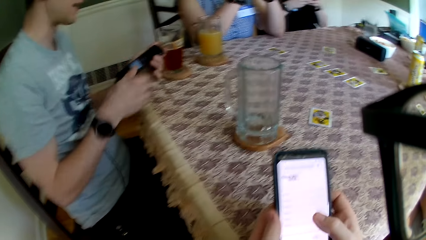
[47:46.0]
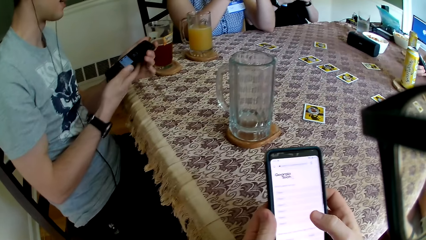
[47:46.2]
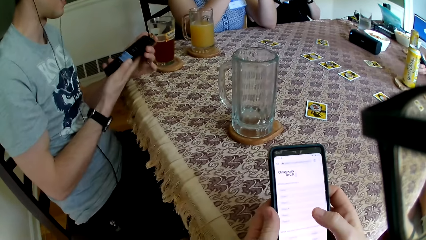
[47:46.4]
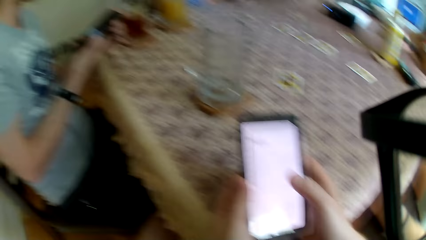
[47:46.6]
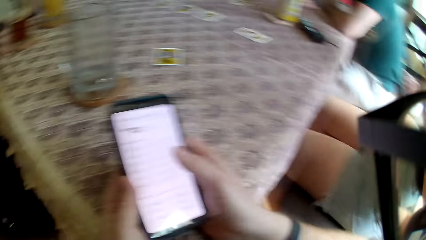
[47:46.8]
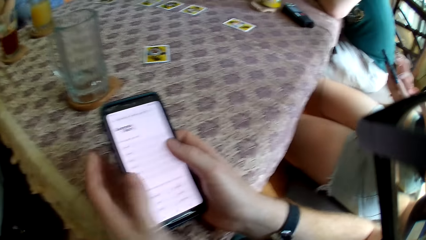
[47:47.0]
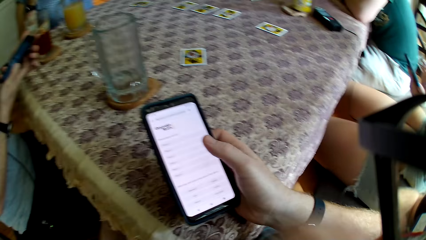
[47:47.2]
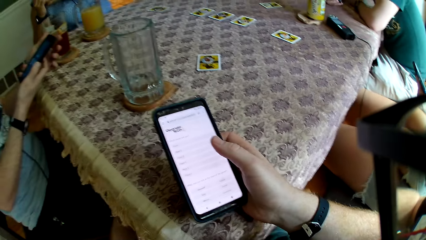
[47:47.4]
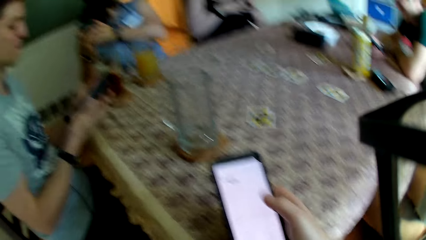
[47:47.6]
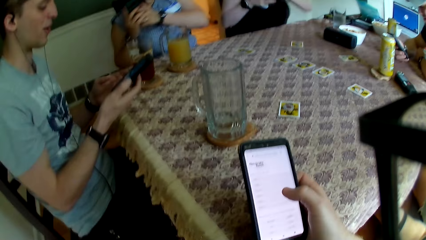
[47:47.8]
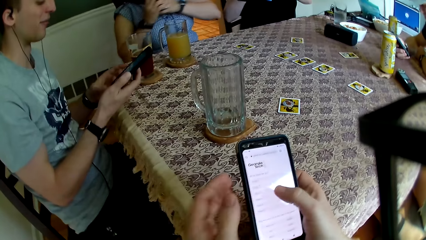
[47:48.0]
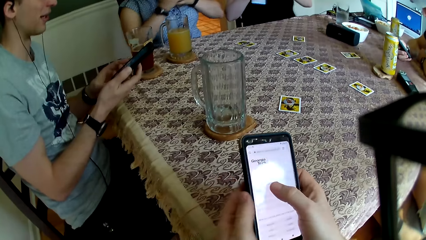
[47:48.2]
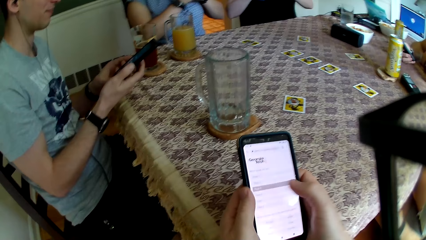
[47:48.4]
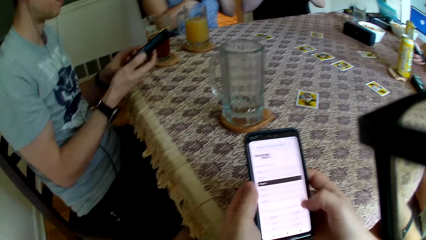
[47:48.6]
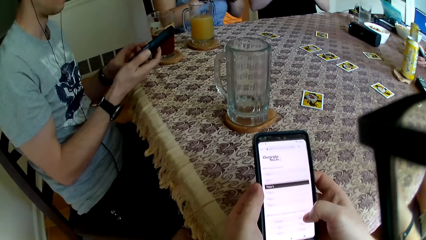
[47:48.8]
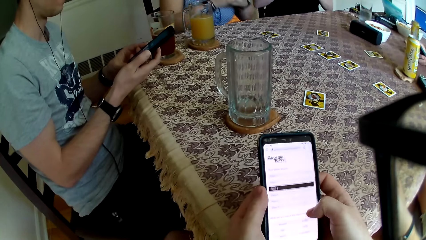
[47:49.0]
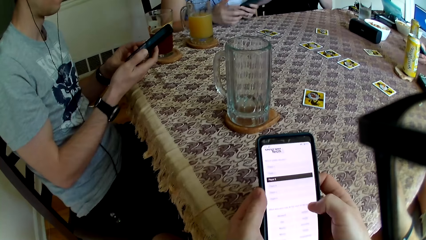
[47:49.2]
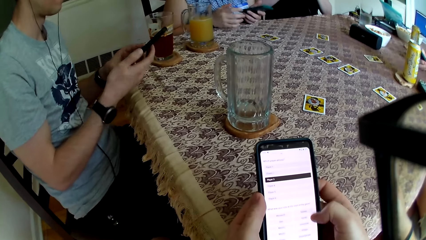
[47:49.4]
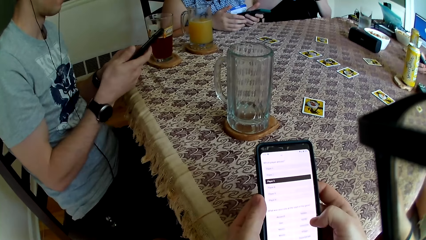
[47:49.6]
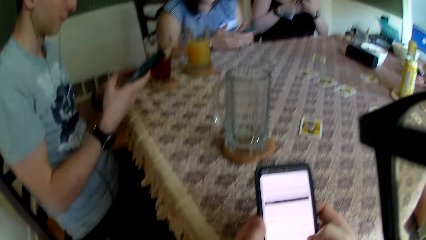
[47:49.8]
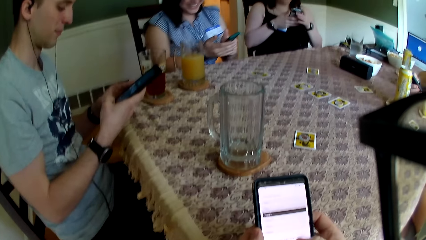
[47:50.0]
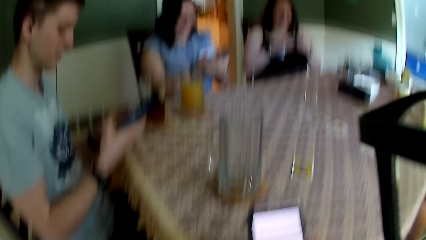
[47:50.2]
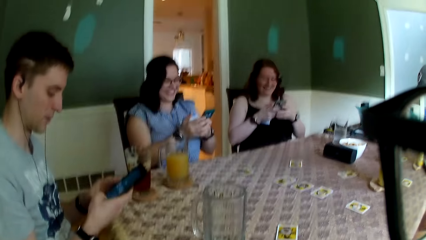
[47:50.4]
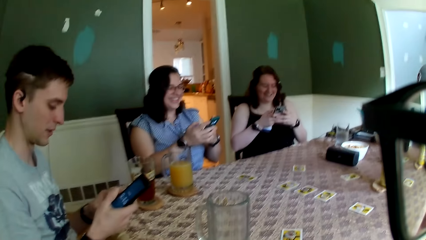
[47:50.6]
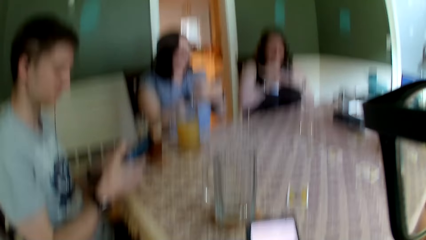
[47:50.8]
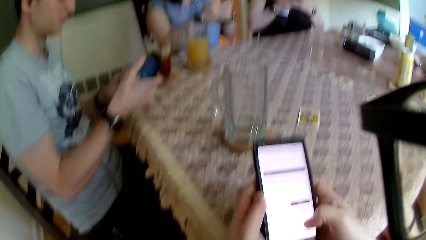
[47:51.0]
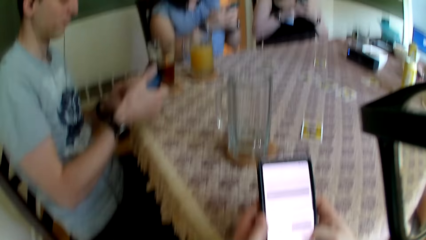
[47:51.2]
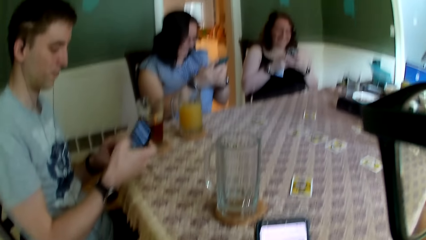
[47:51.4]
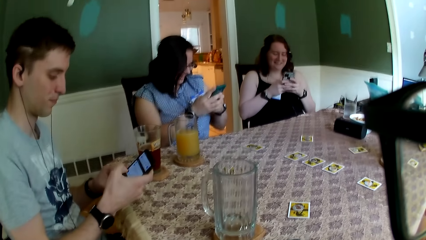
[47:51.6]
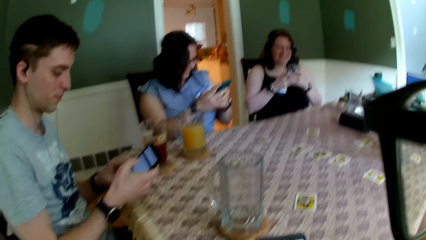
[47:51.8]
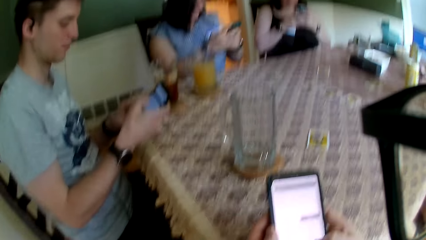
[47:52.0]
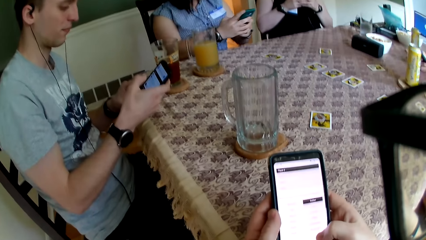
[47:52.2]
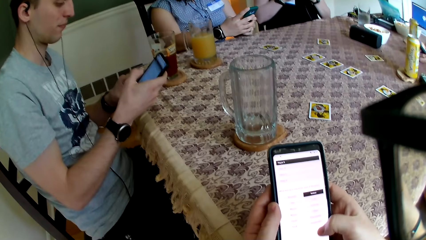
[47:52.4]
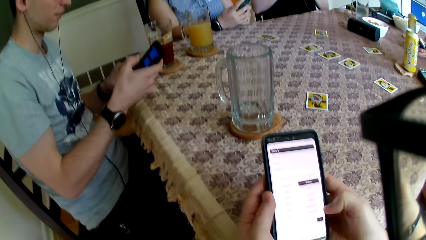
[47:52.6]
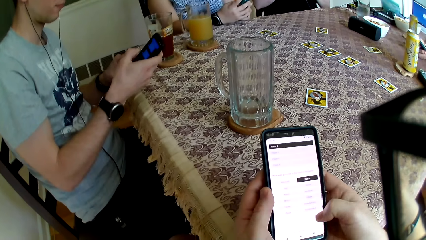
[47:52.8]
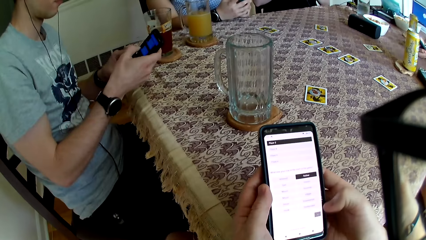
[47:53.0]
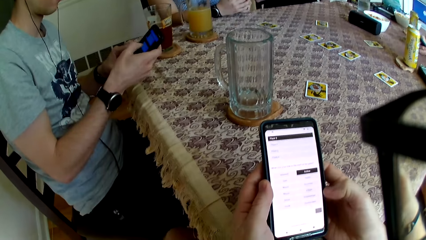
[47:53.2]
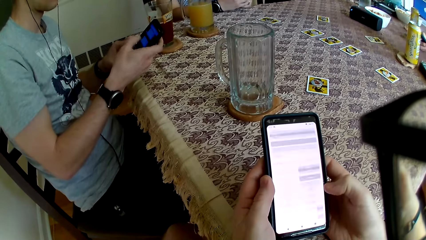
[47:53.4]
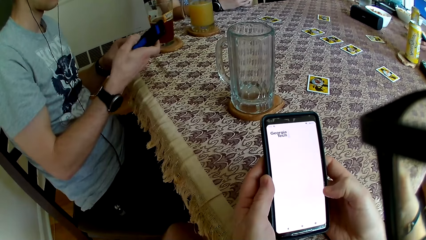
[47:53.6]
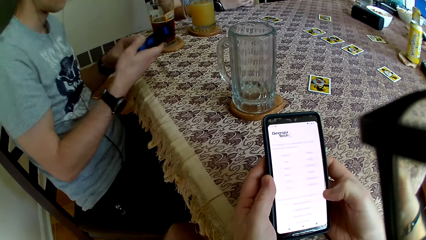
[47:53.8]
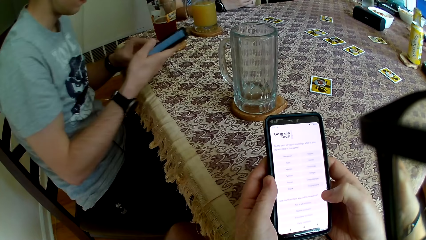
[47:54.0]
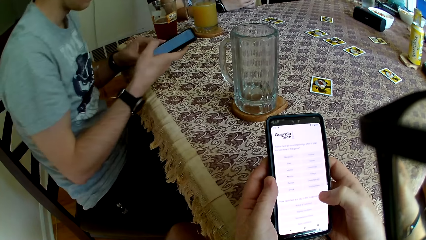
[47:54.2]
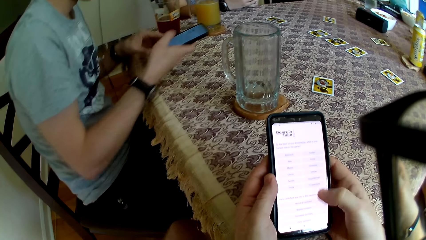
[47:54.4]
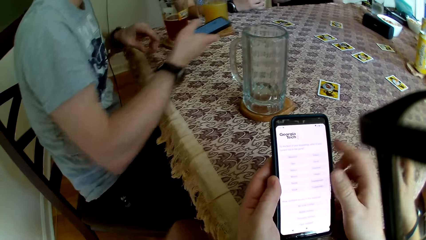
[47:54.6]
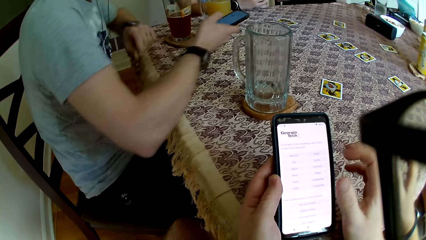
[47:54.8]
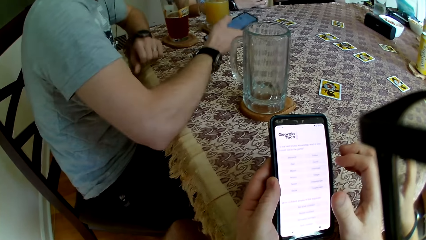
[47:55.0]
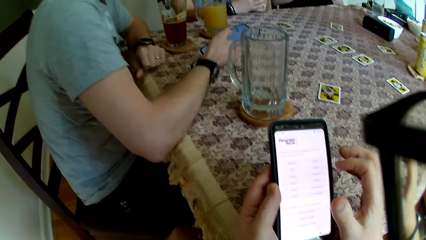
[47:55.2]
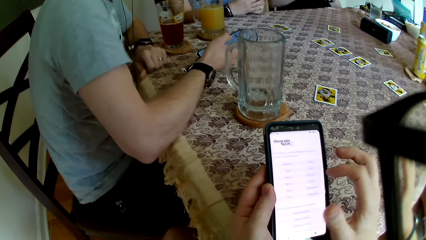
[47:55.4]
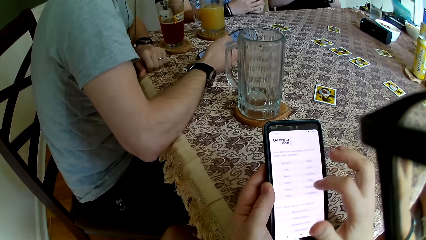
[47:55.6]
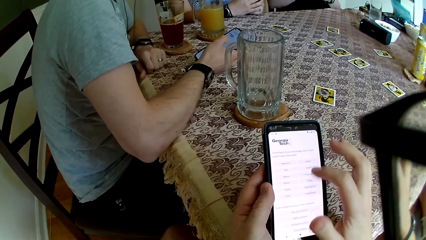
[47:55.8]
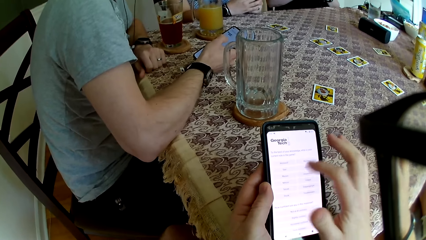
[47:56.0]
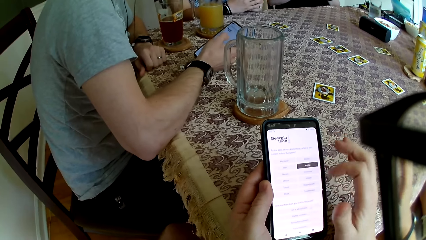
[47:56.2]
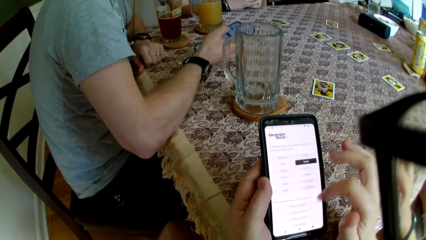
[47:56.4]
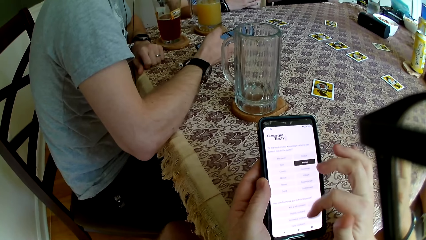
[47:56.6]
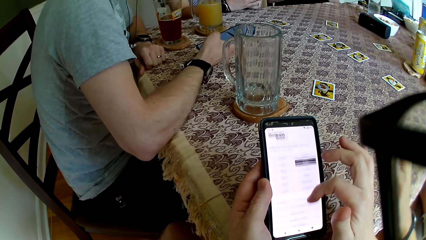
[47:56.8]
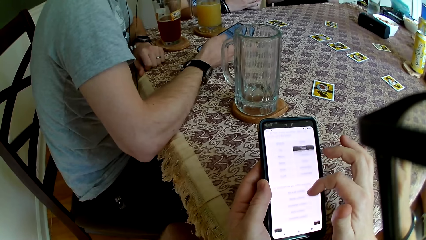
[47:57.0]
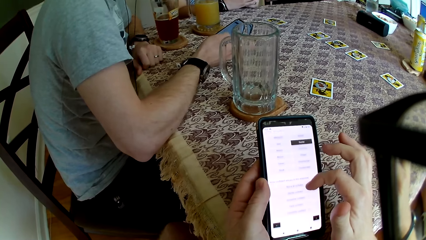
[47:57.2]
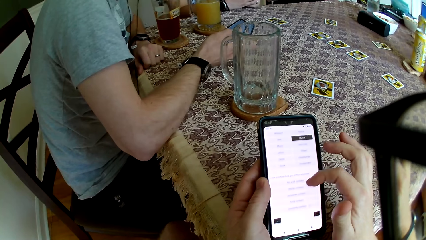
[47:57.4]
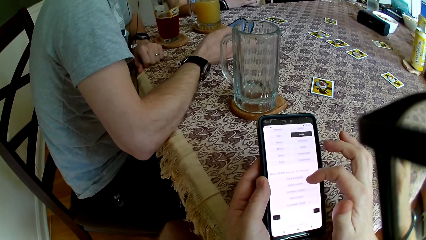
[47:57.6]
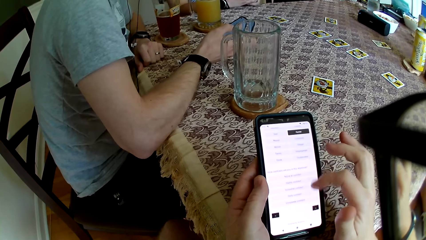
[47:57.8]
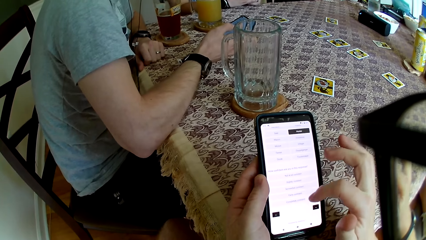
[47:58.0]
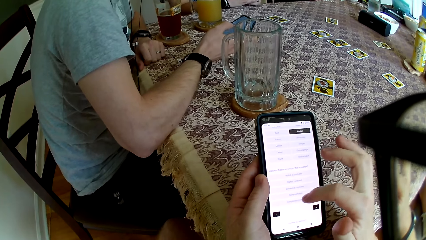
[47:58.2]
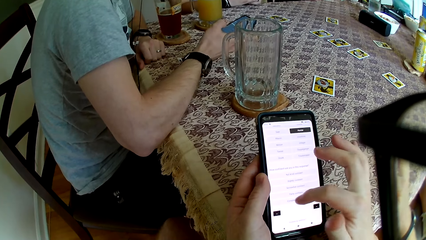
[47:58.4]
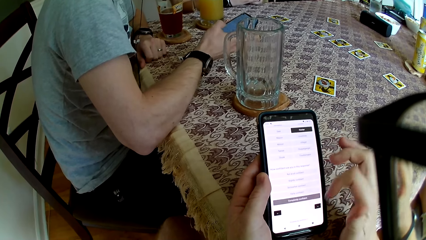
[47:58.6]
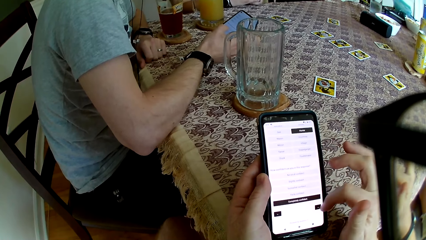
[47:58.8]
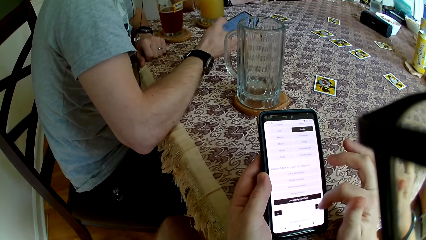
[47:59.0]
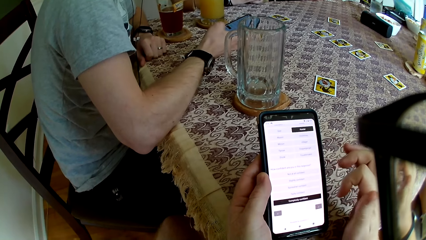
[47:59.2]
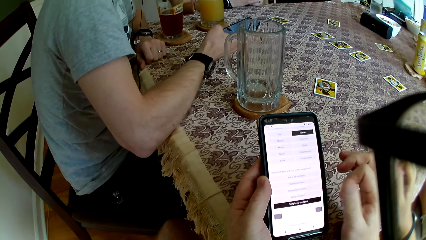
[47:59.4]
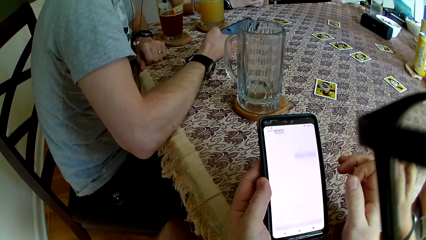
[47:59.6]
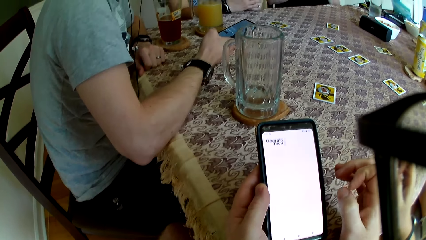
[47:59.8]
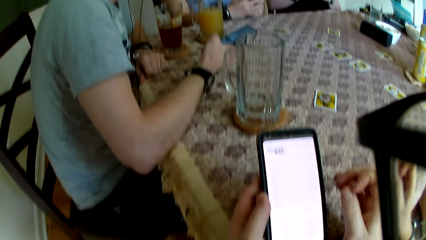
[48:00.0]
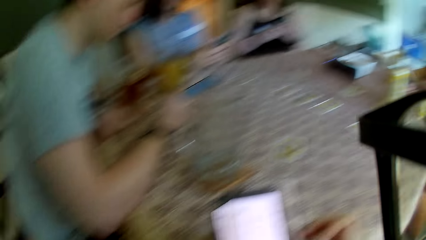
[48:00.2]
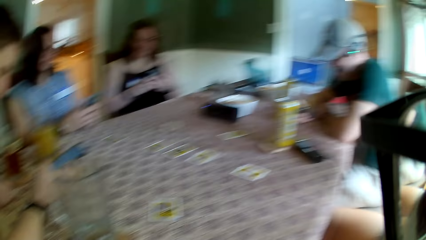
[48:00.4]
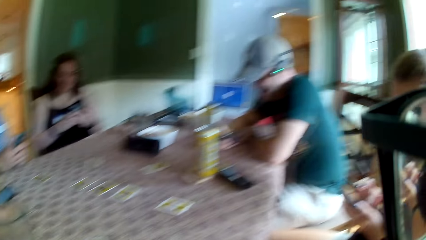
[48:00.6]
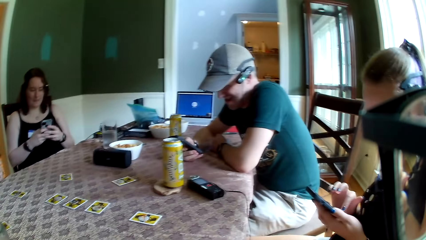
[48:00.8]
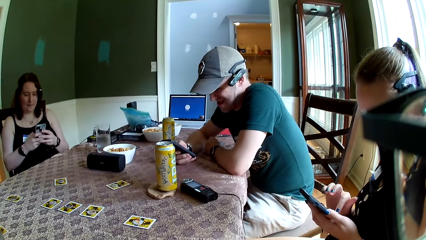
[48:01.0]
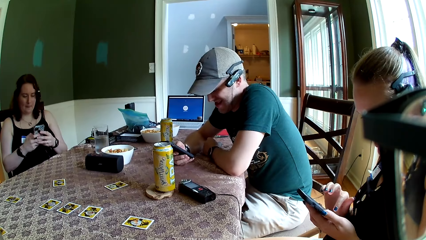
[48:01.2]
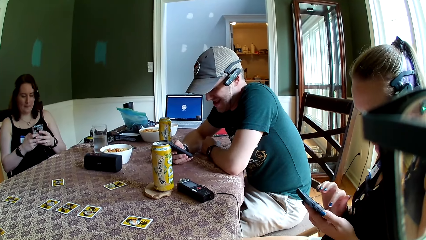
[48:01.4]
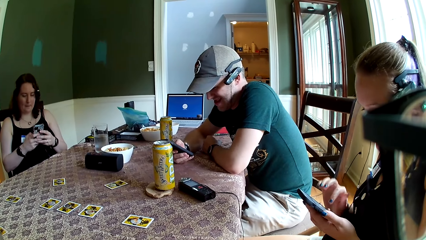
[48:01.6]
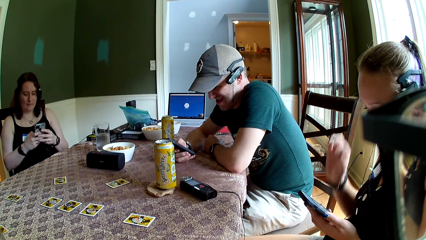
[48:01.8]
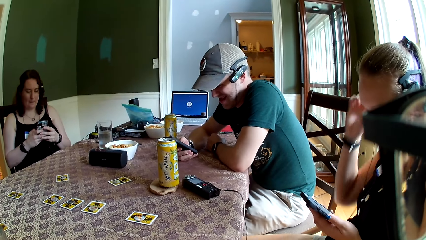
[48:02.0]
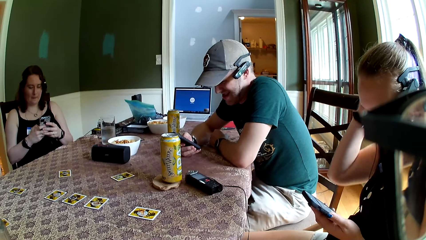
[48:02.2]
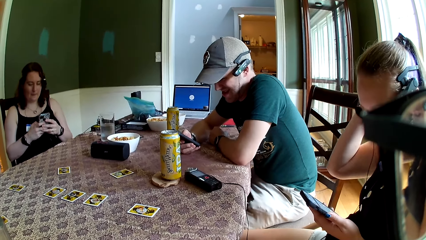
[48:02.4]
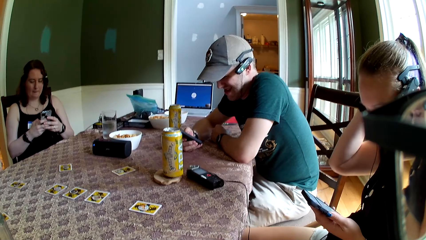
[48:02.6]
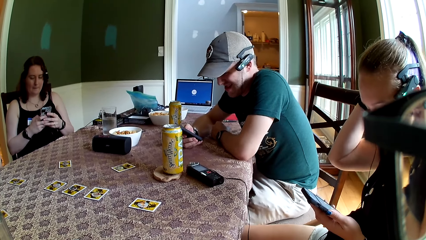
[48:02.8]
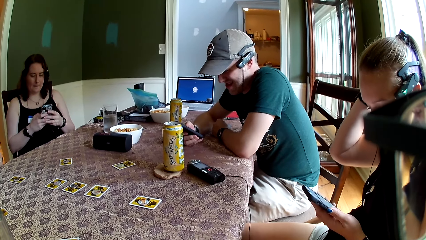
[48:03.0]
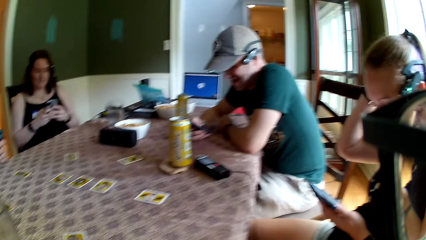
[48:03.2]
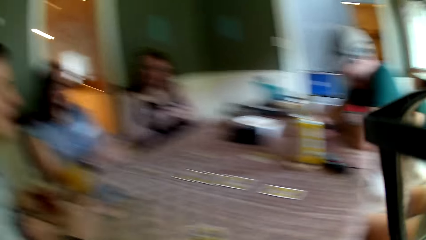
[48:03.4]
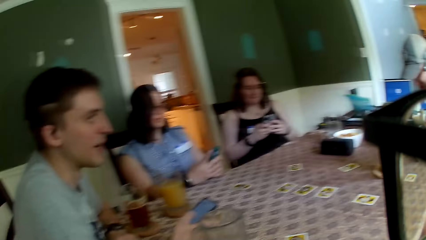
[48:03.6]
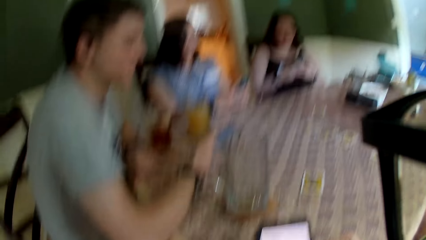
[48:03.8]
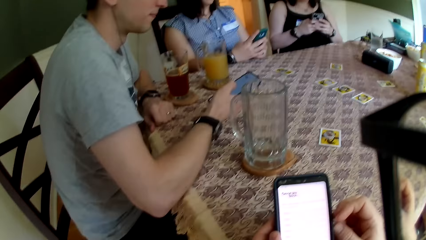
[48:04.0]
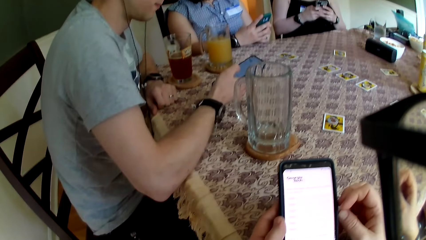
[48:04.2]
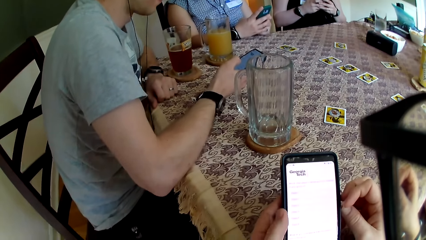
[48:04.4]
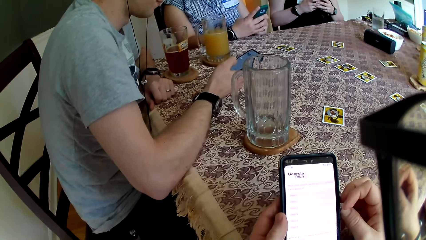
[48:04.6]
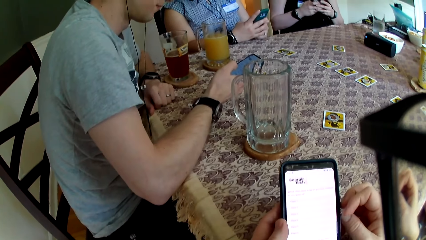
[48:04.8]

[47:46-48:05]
A woman holds a phone with both hands. A man holds a phone in both hands. Another man holds the phone in his right hand.
